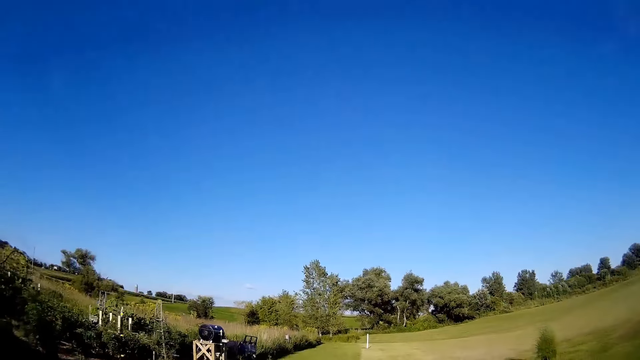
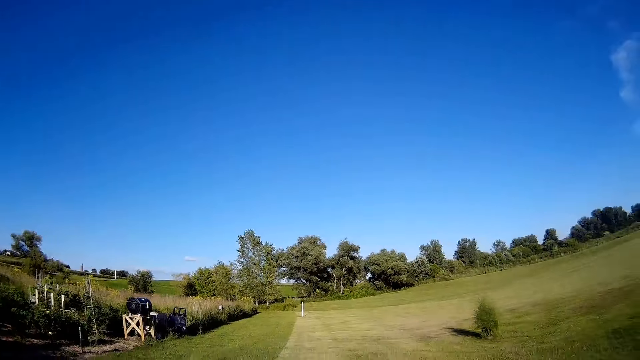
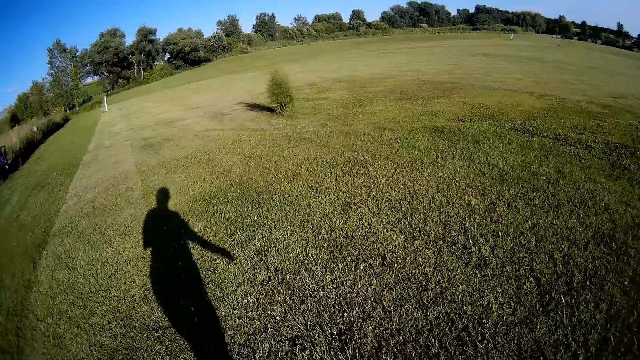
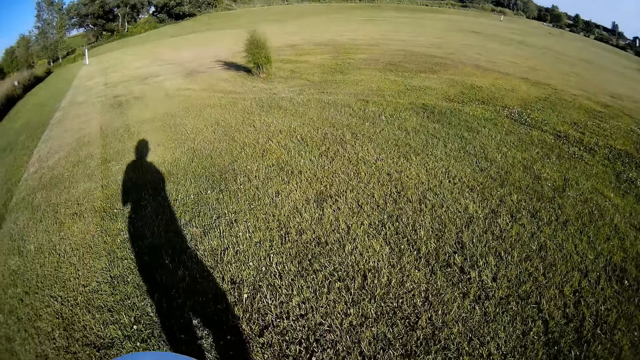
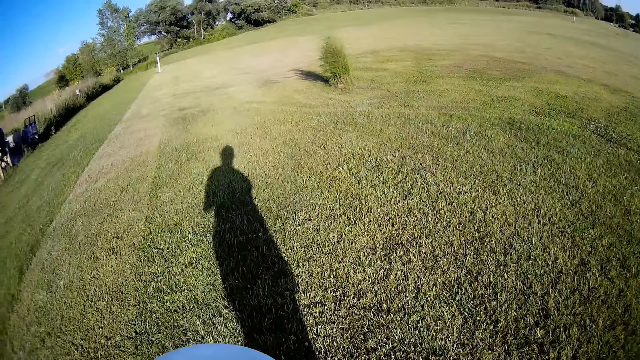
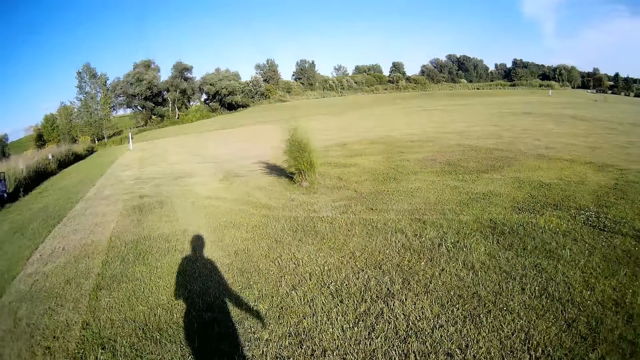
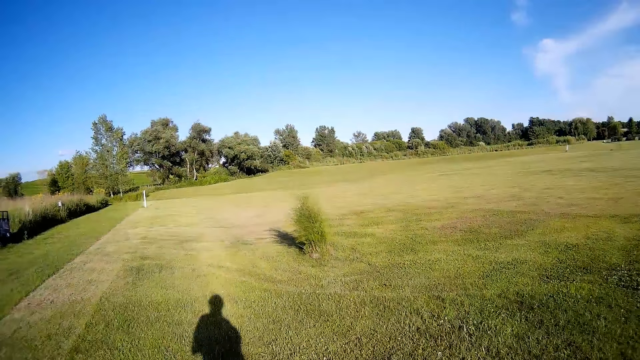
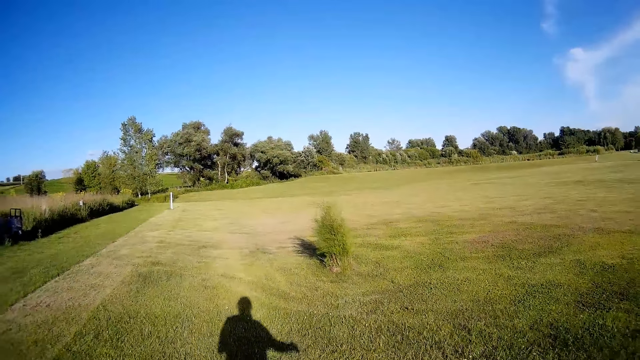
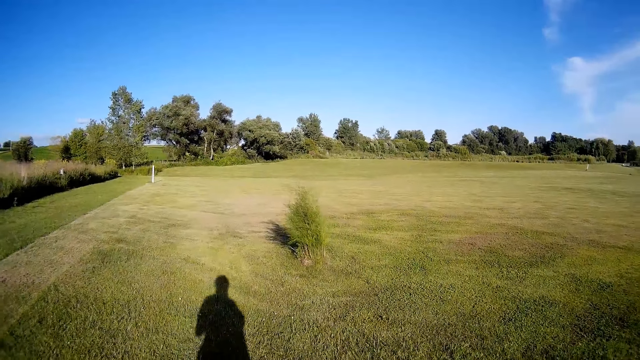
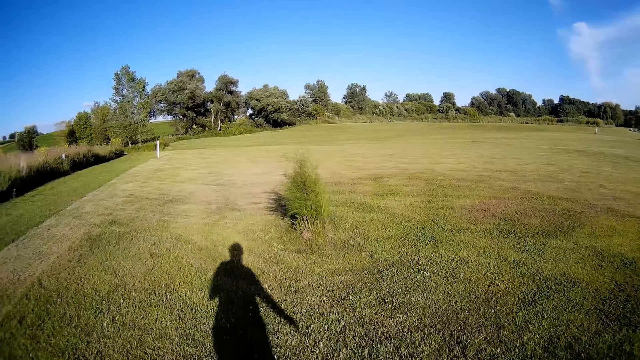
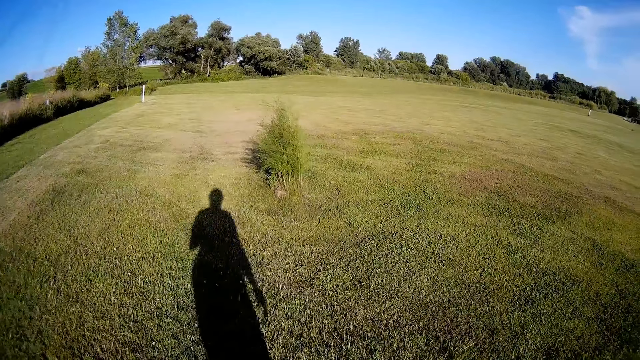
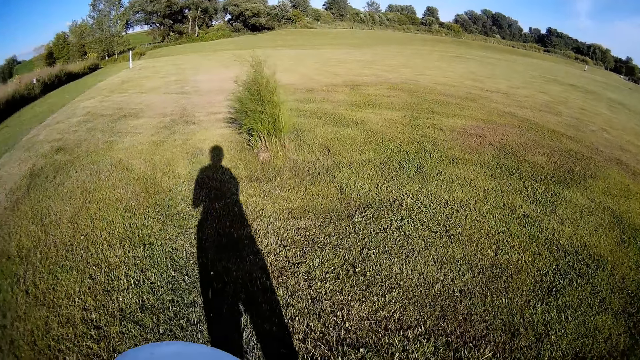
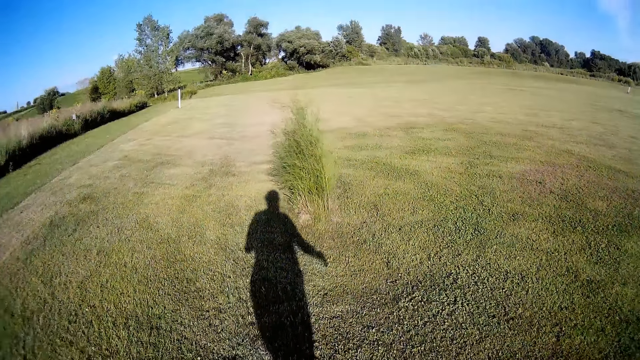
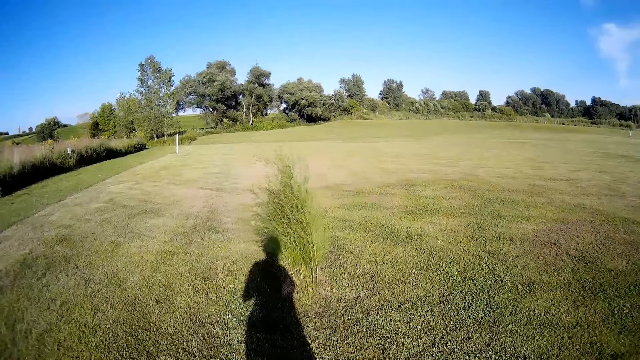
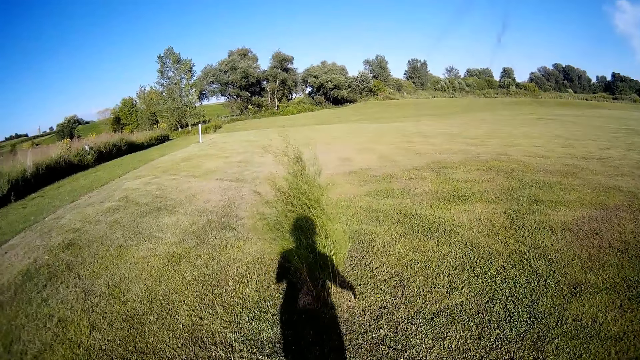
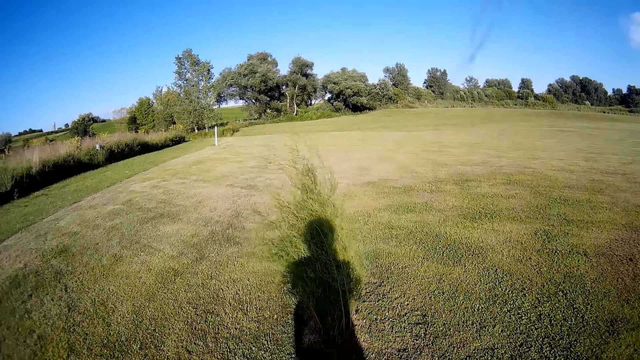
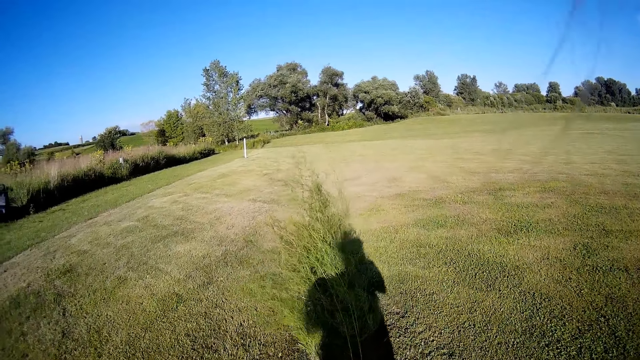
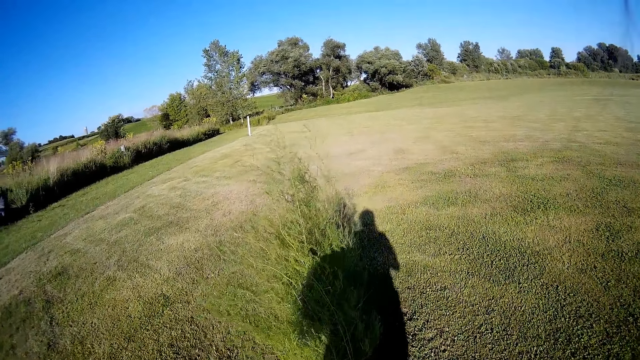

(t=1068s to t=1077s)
The camera wearer walks on the grass.

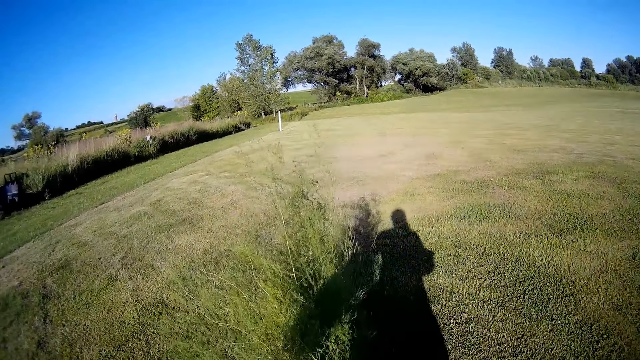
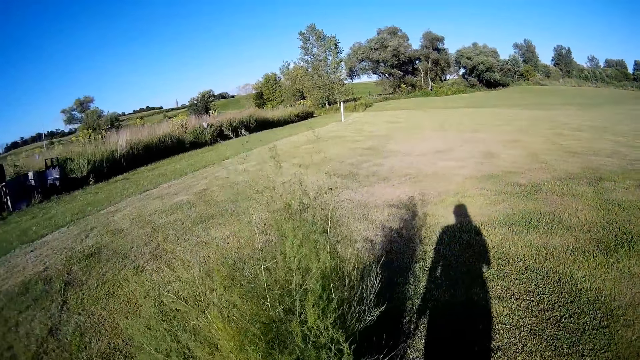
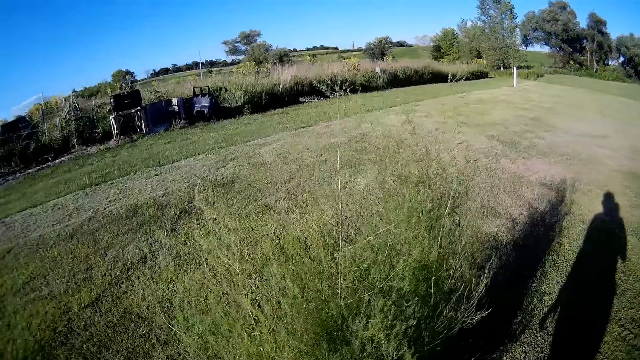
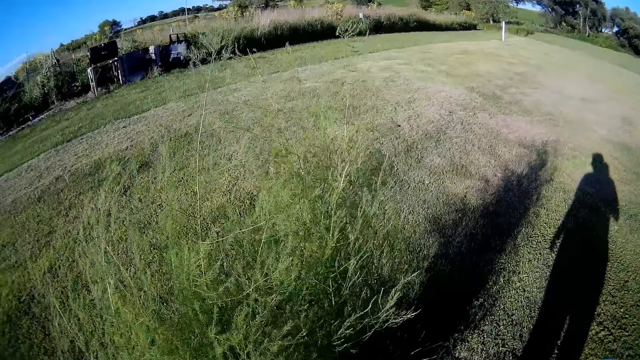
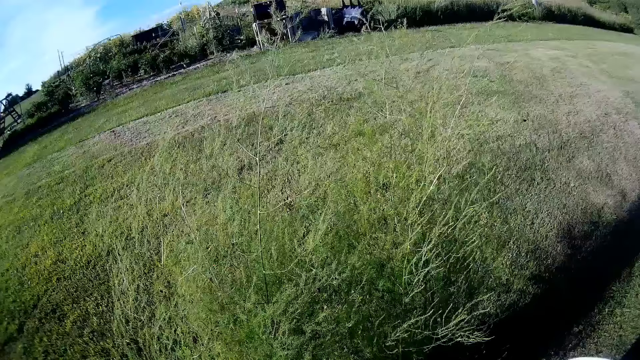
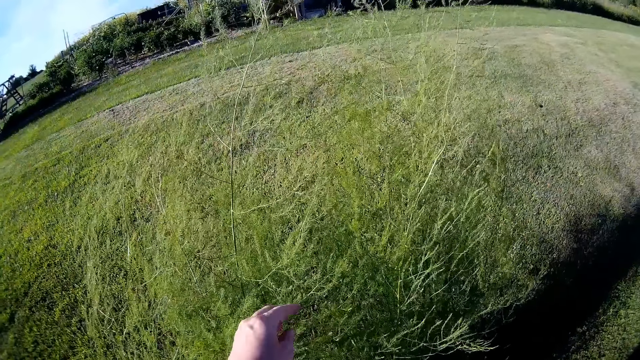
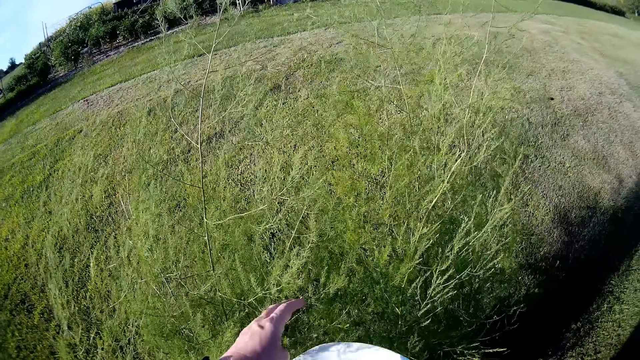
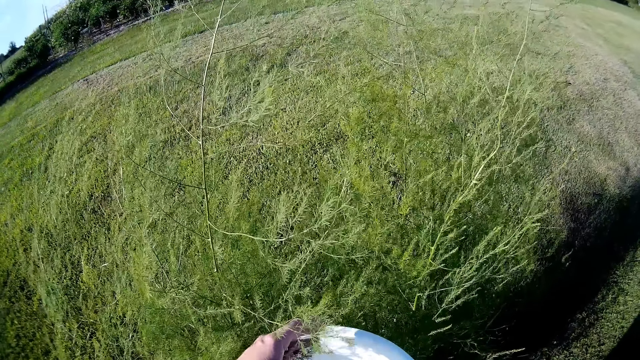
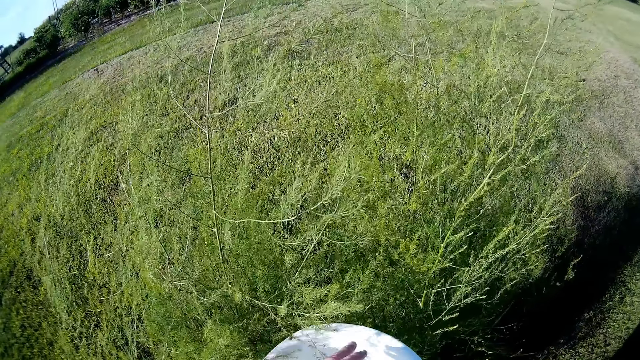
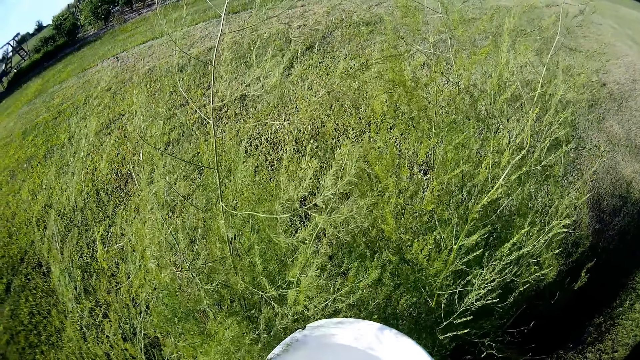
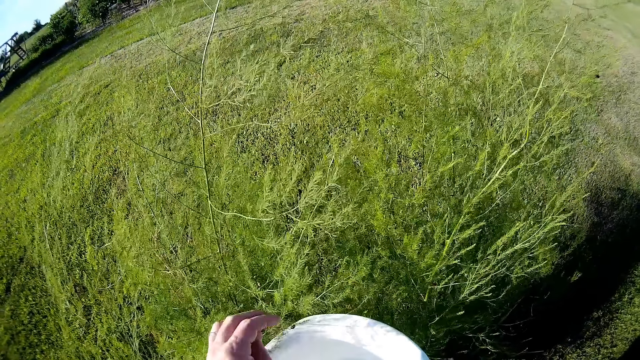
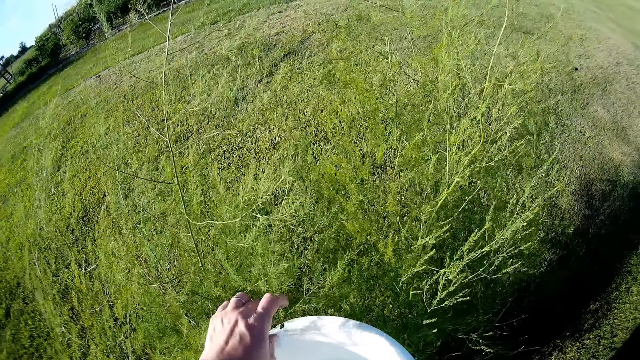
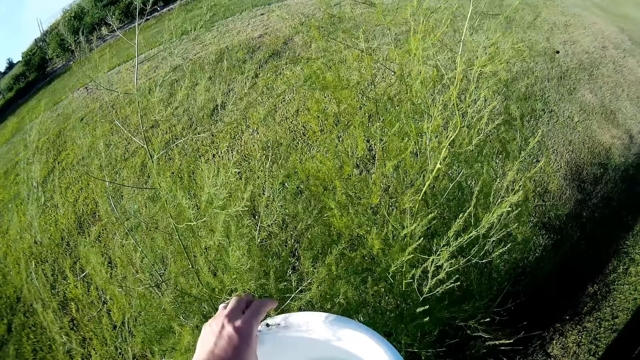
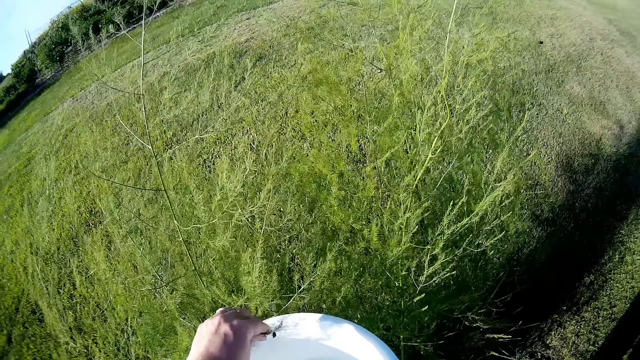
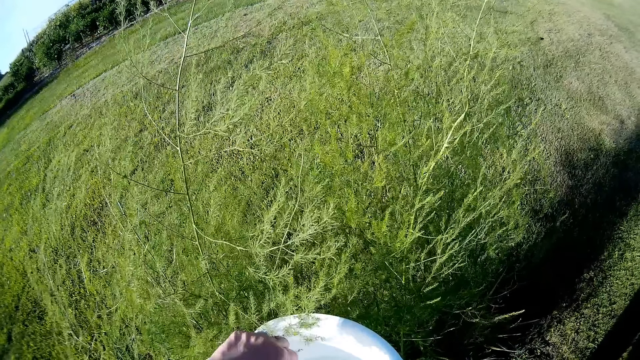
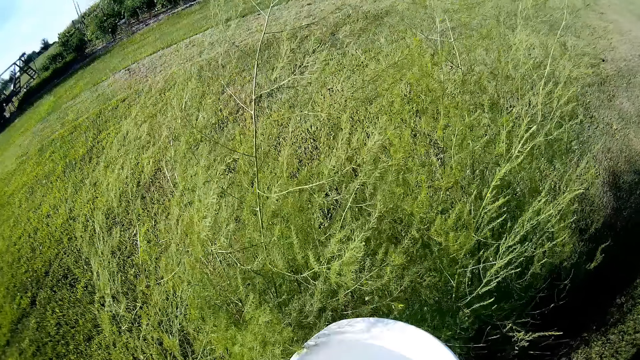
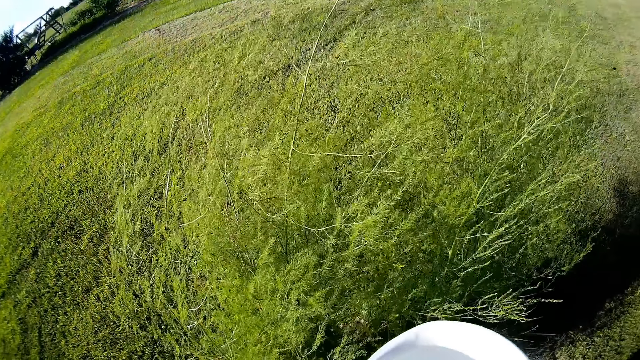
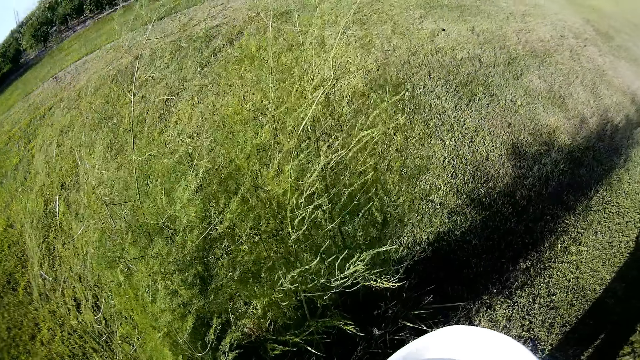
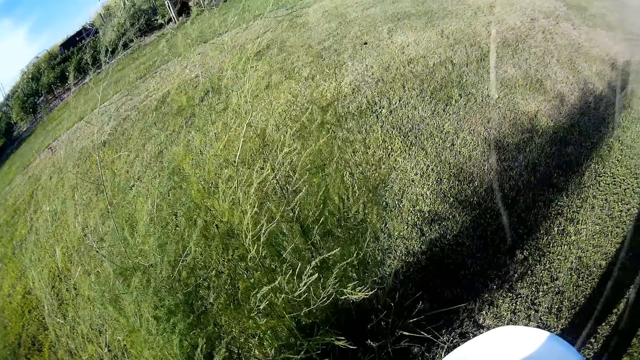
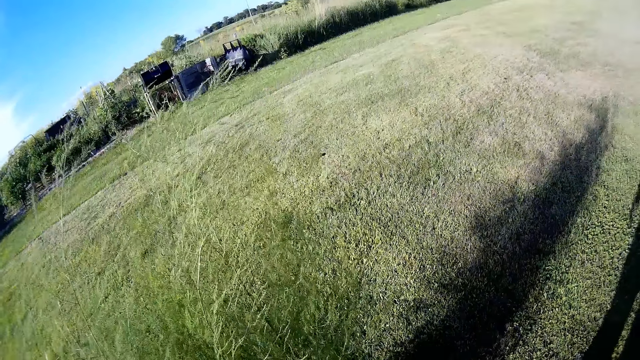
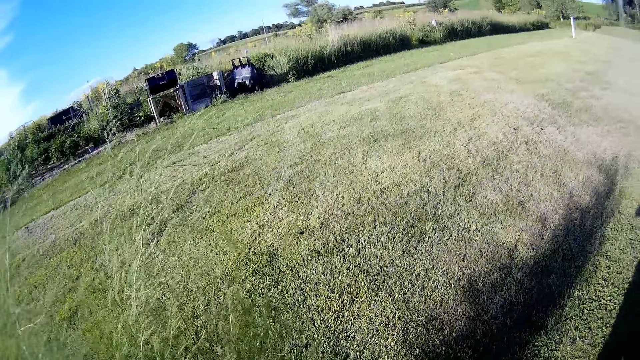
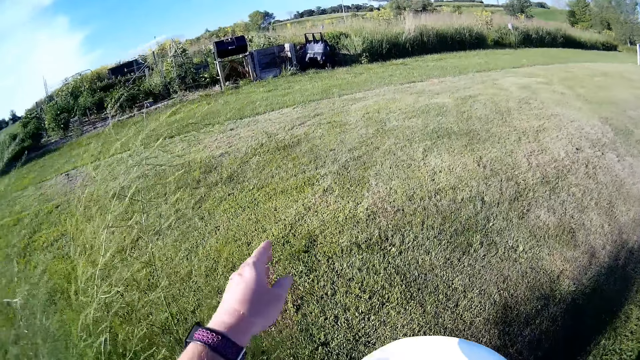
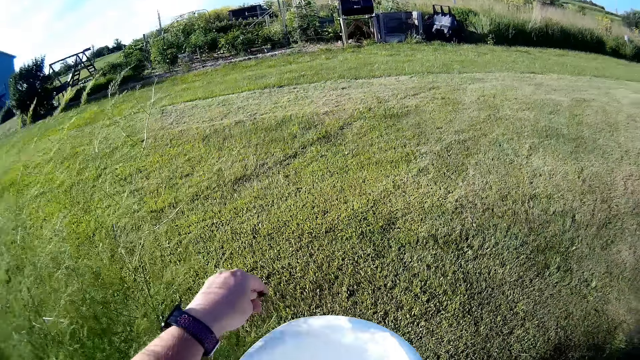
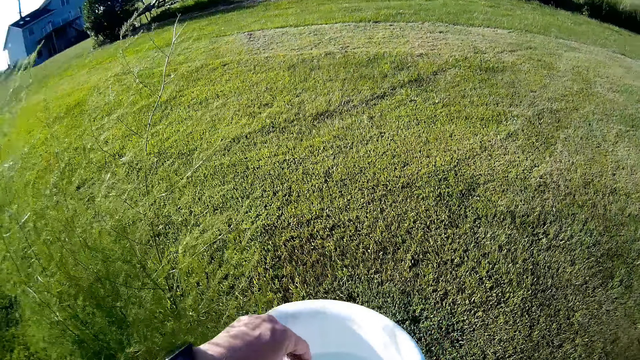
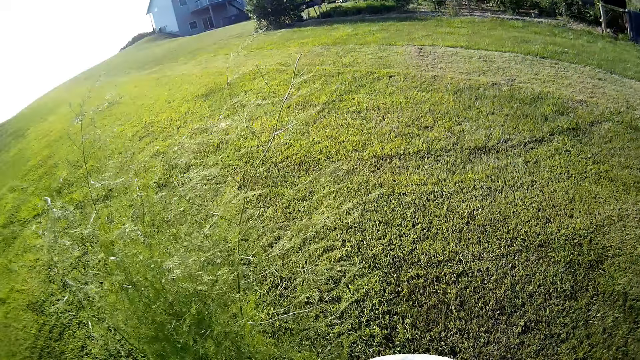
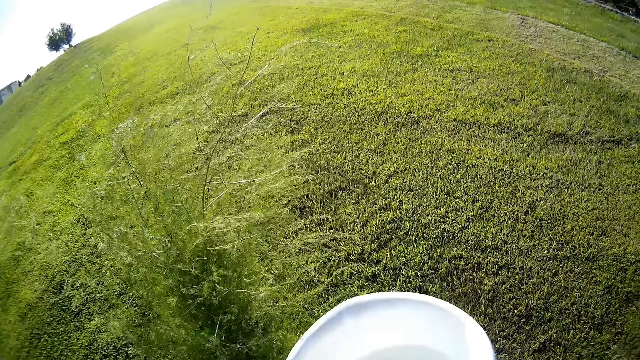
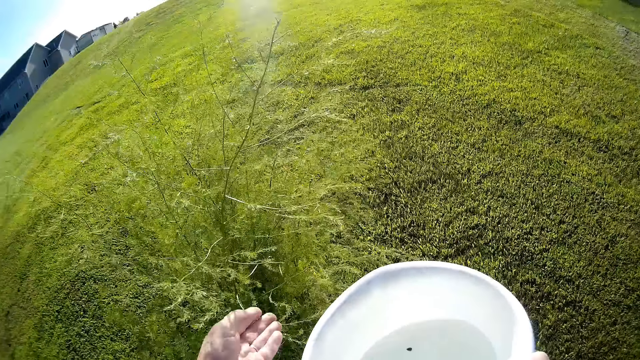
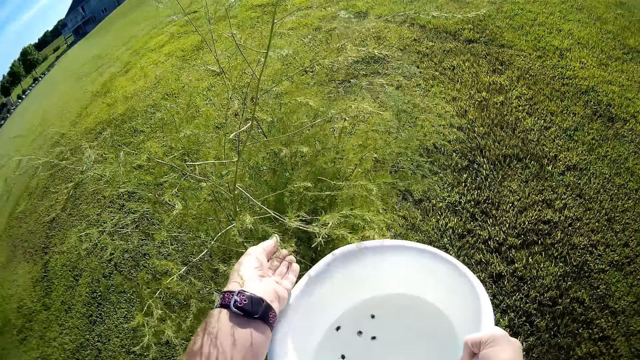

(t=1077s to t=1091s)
A person talks with the camera wearer. The camera wearer holds a plant and stands in the farm. They harvest crop. They put seeds in the basin and harvest seeds from the plant. They harvest crop again.
